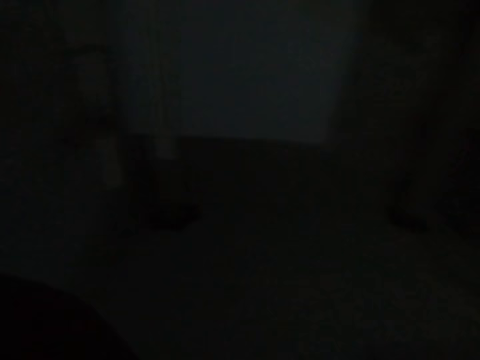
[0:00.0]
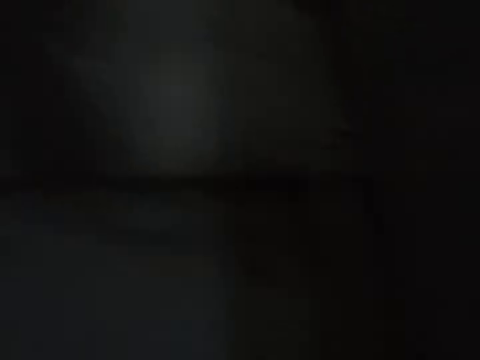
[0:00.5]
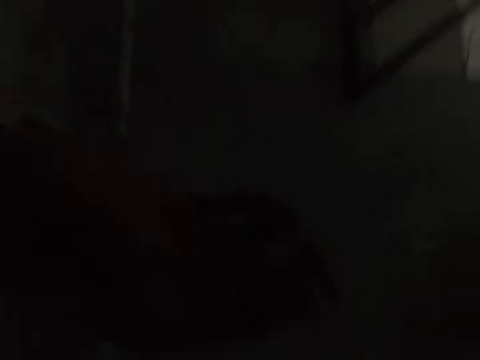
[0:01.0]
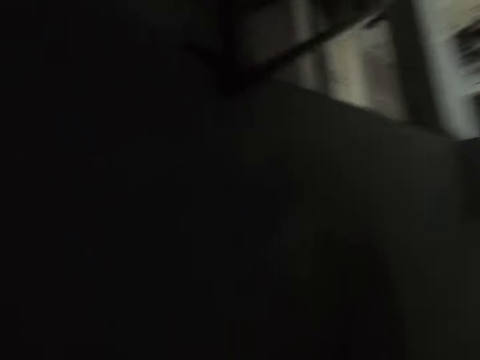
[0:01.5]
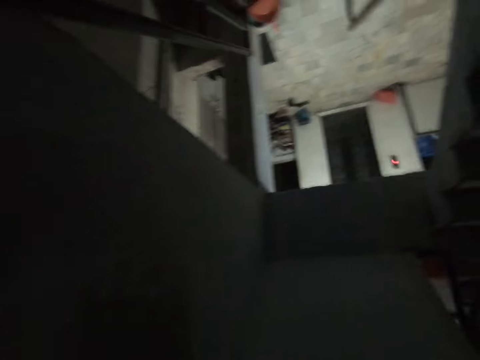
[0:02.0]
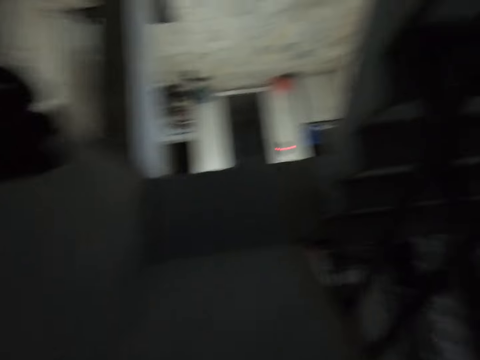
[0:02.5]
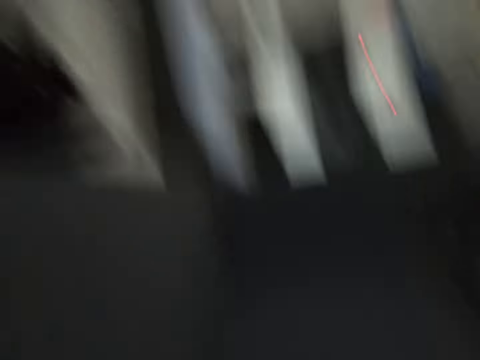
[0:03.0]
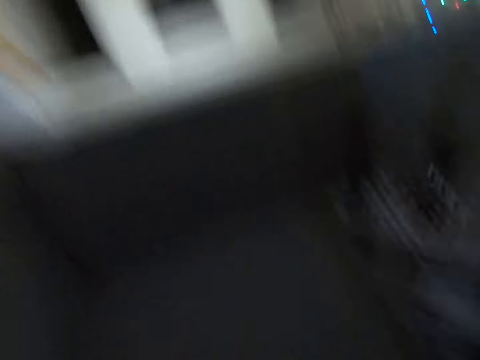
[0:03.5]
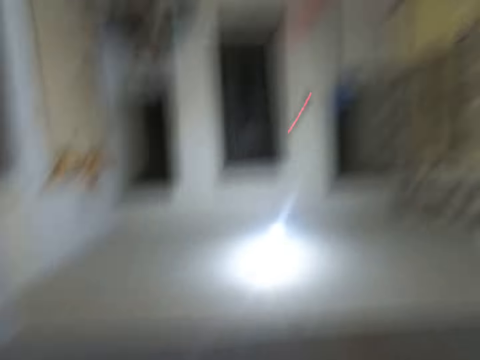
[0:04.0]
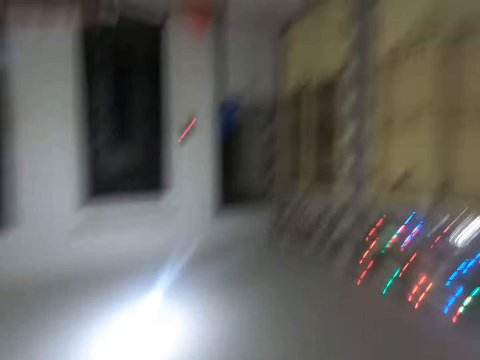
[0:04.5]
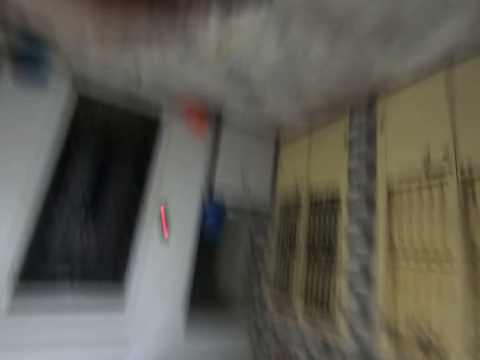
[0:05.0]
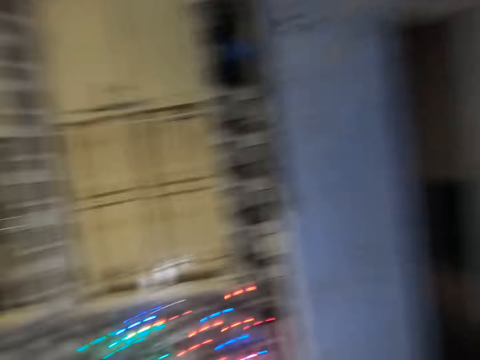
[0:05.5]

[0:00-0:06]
The camera wearer runs up the stairs. They walk along the corridor.

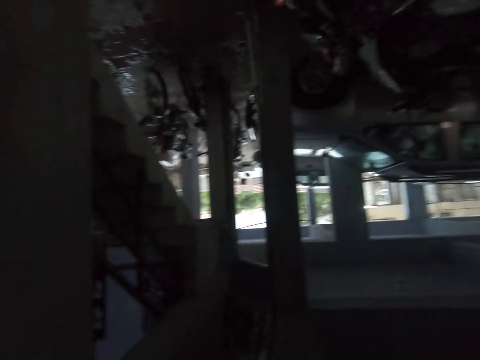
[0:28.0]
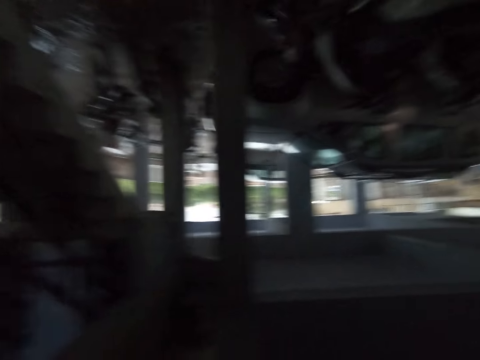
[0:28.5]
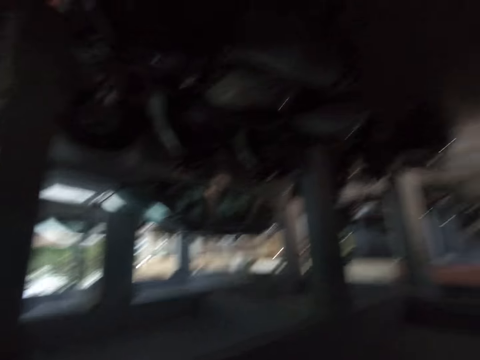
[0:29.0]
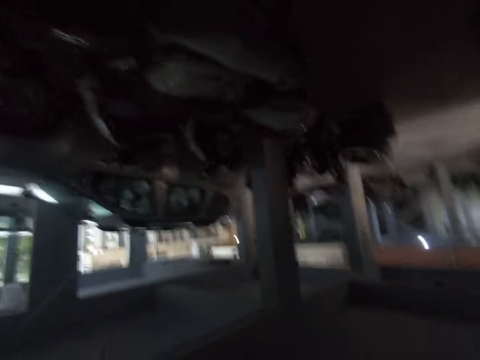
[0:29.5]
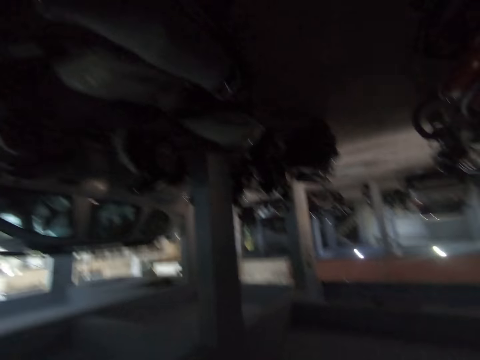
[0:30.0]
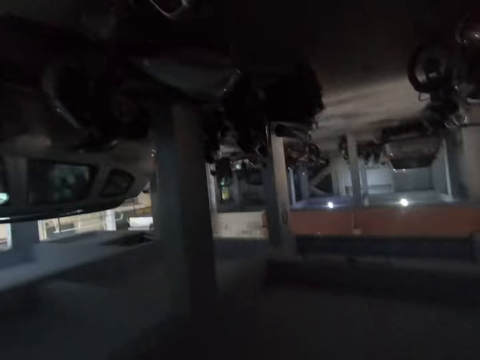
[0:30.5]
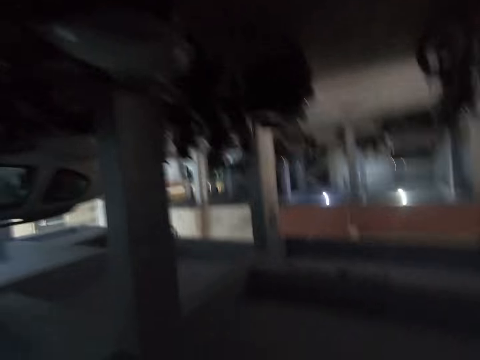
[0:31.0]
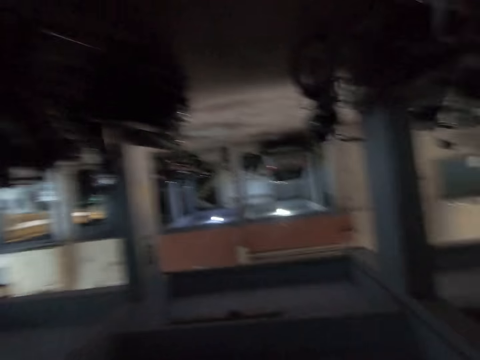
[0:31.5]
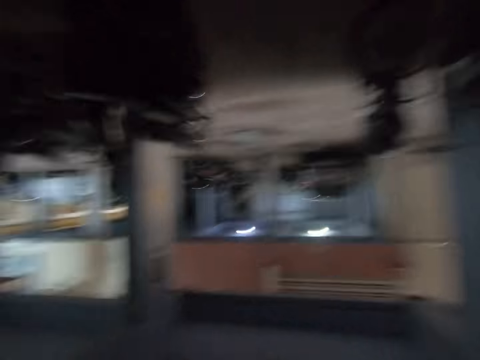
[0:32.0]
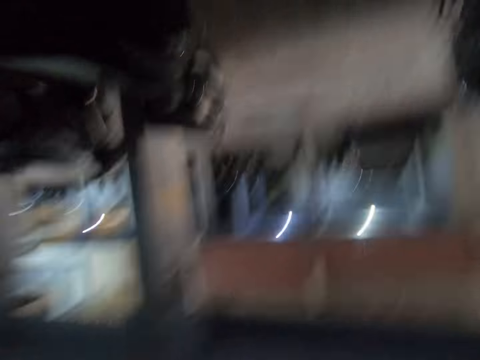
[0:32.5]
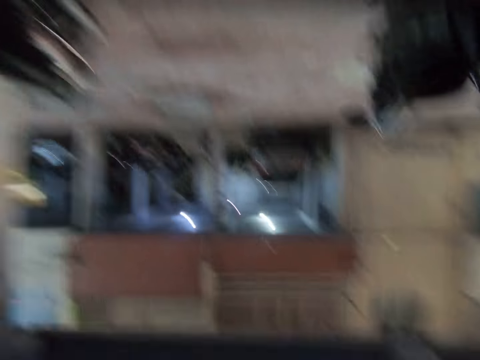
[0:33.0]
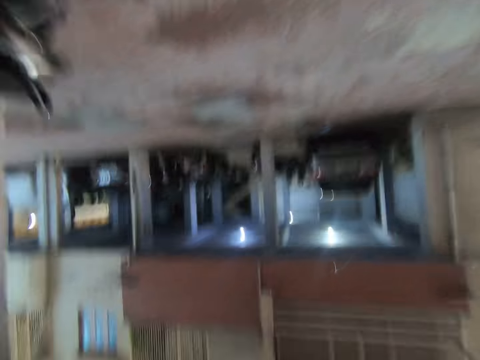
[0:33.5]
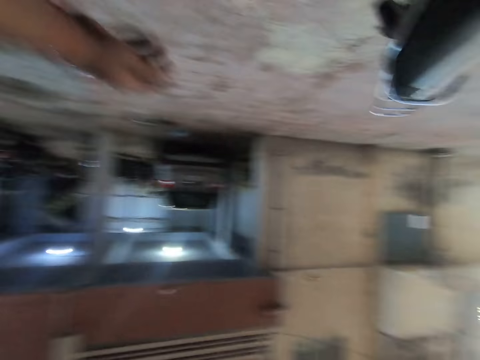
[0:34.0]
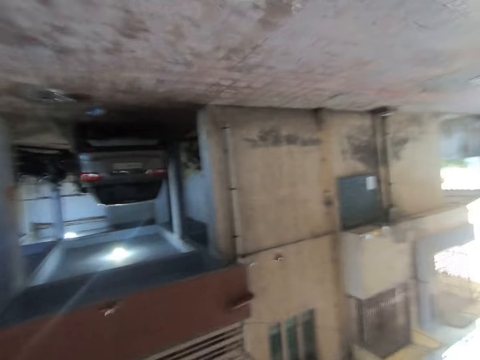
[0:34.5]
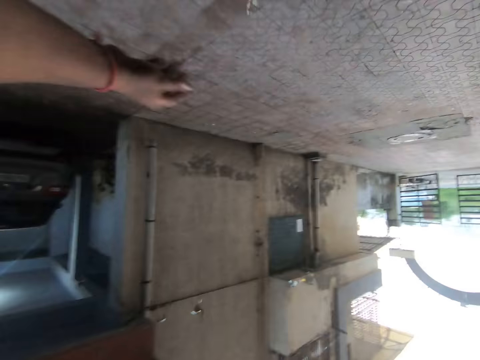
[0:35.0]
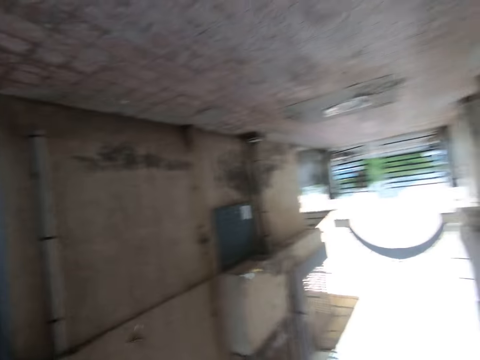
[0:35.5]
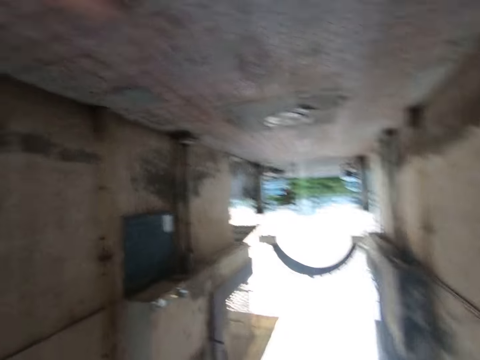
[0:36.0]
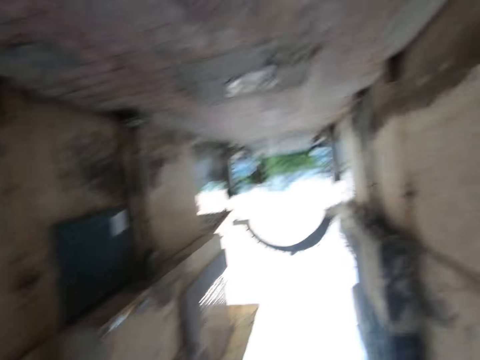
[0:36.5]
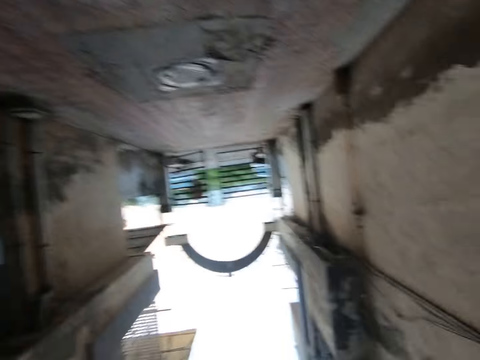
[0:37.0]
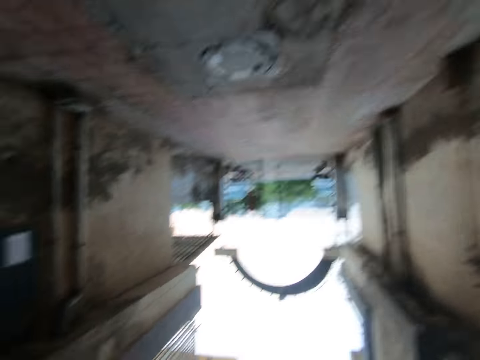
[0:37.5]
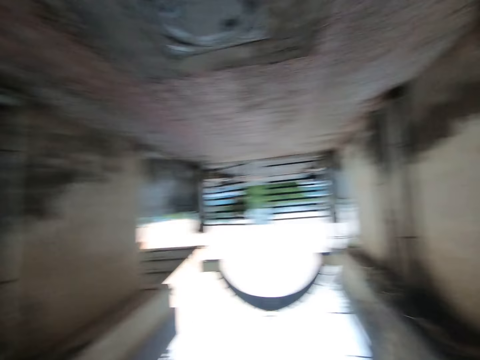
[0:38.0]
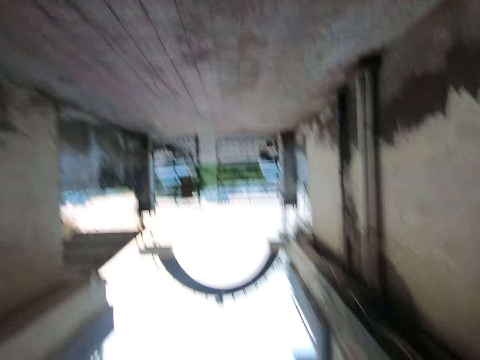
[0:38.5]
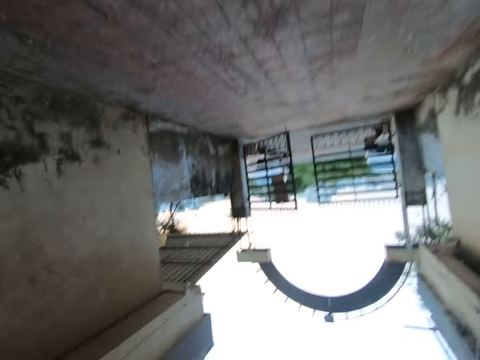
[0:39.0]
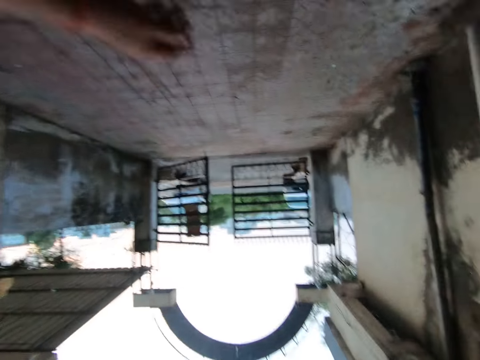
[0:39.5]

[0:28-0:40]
The camera wearer walks around.

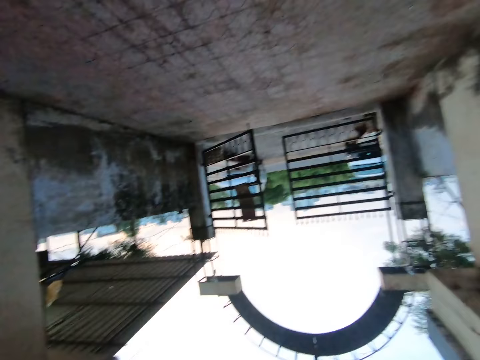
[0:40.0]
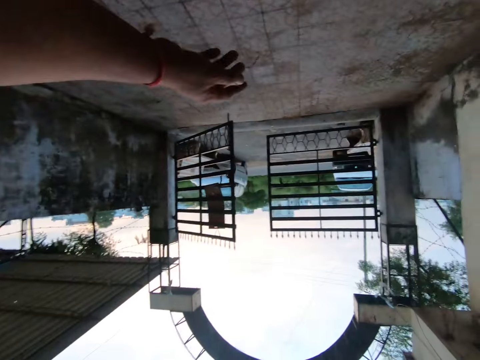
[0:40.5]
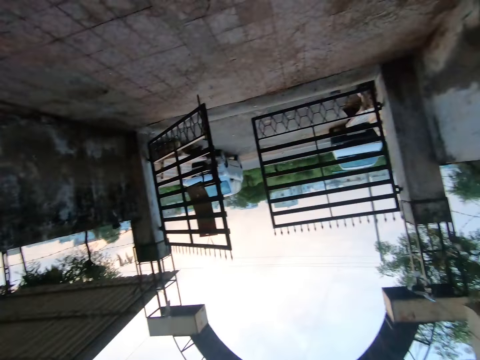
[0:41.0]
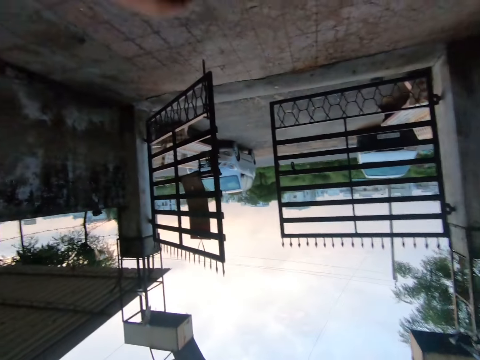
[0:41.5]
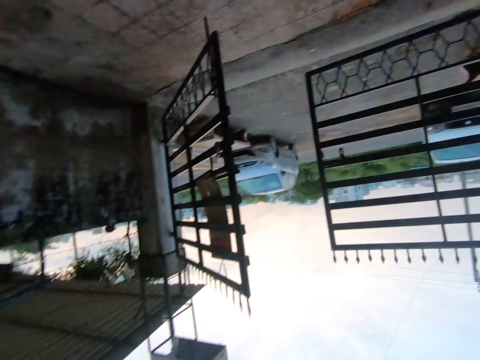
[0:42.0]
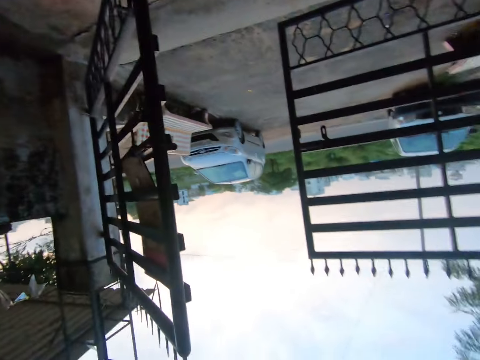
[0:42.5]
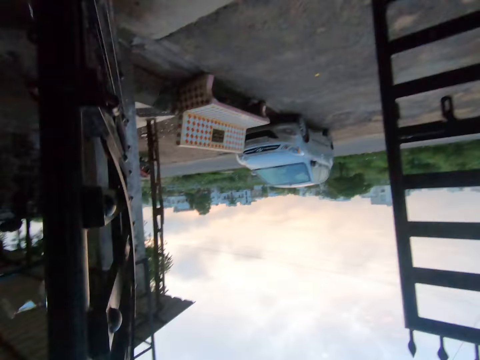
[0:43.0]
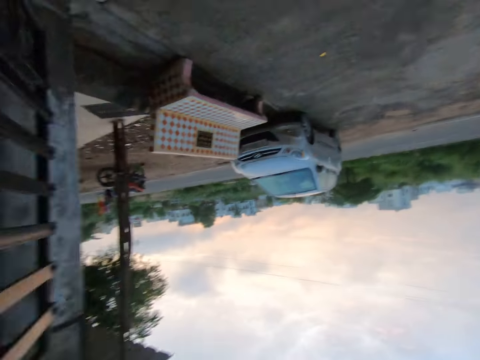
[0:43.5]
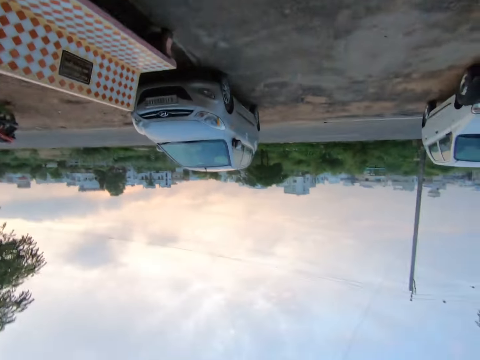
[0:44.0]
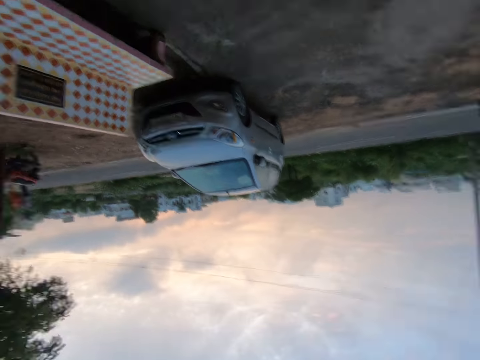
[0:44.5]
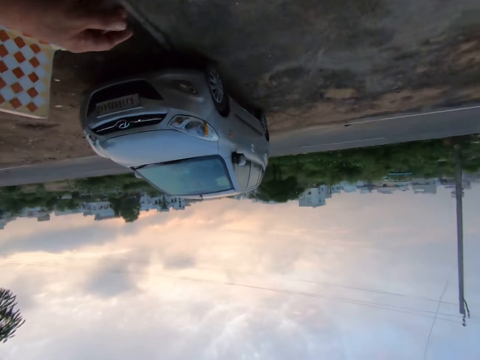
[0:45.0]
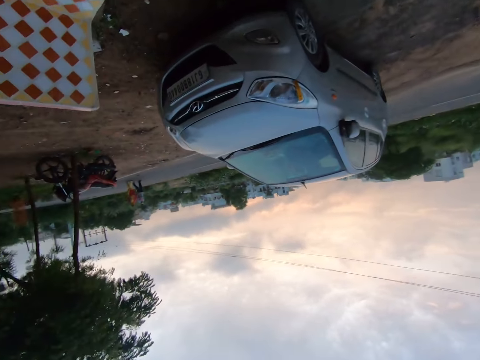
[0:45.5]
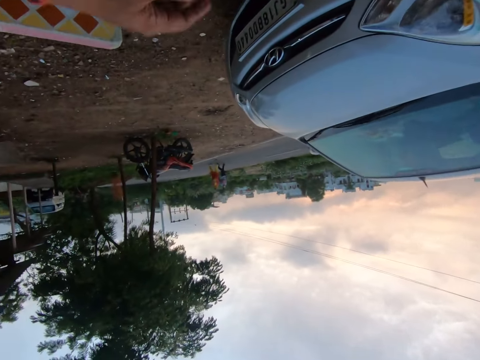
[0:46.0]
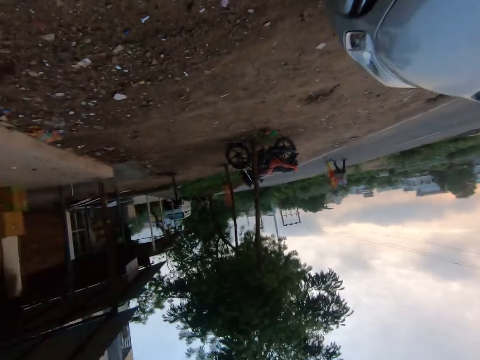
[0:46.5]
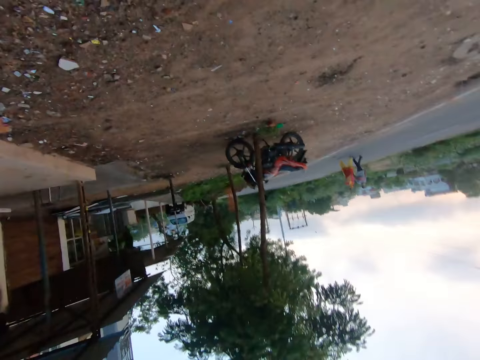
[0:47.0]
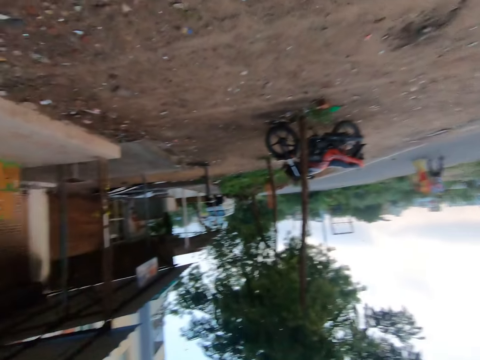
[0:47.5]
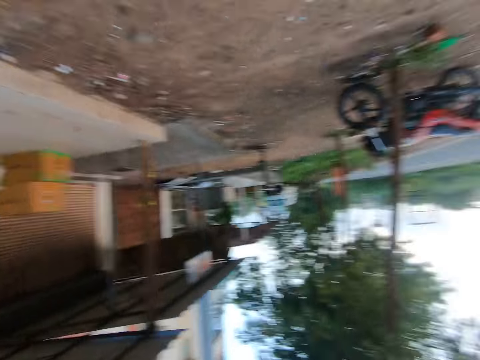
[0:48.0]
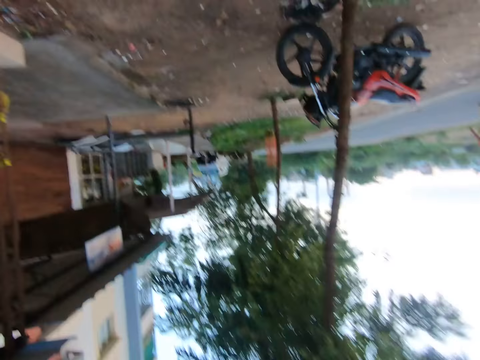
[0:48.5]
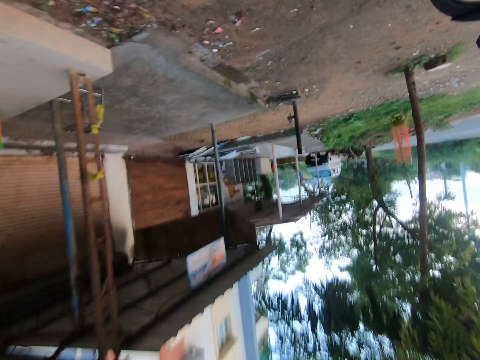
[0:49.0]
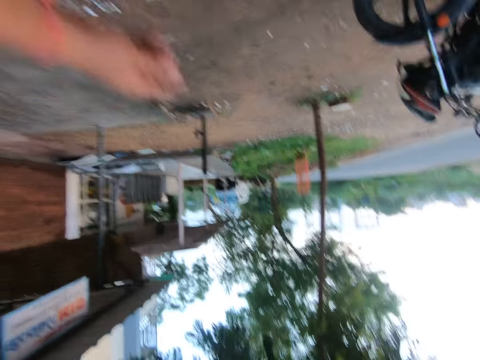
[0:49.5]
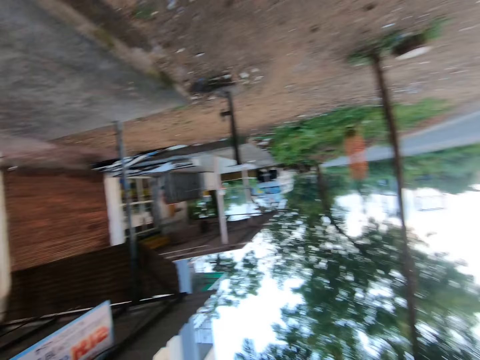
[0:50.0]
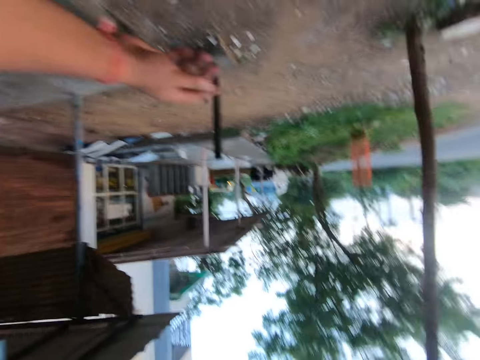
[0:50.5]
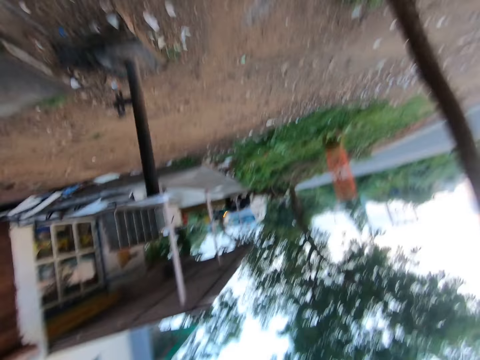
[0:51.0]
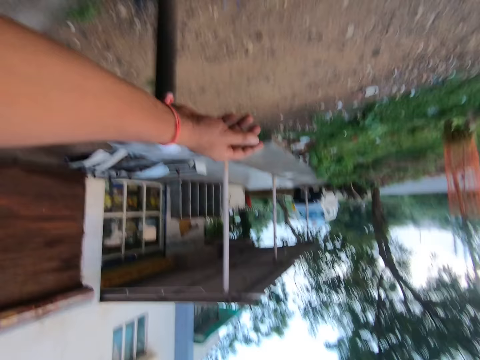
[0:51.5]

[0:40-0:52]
The camera wearer walks on the road.
